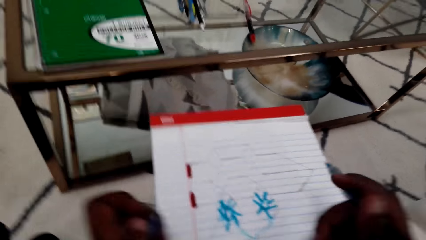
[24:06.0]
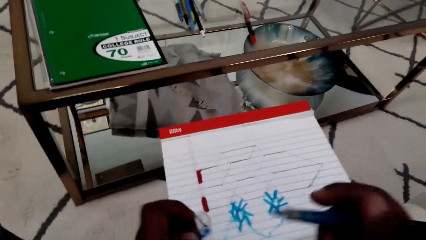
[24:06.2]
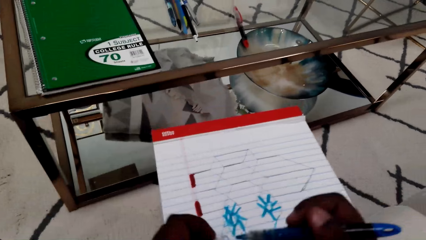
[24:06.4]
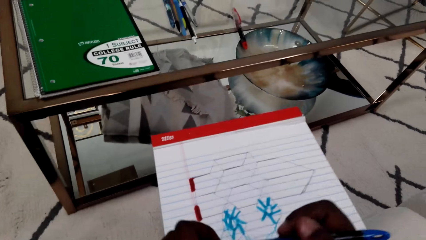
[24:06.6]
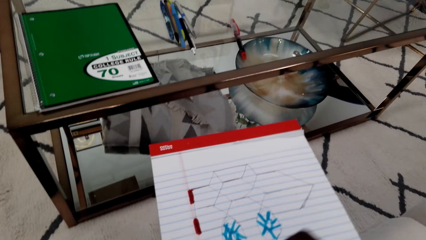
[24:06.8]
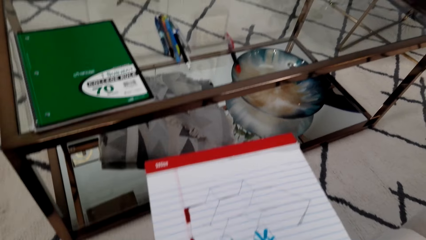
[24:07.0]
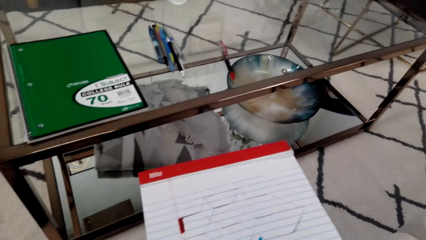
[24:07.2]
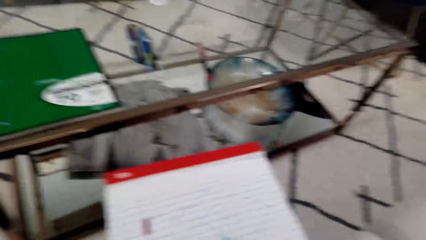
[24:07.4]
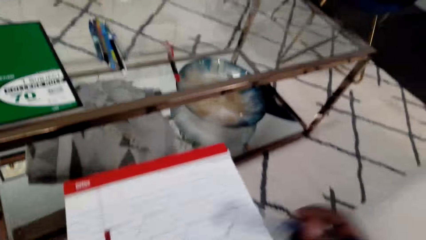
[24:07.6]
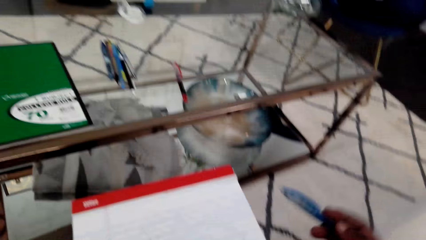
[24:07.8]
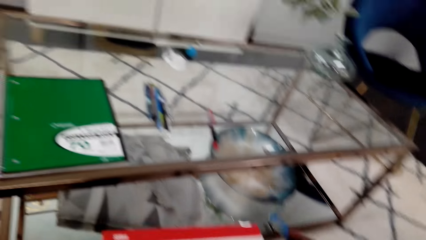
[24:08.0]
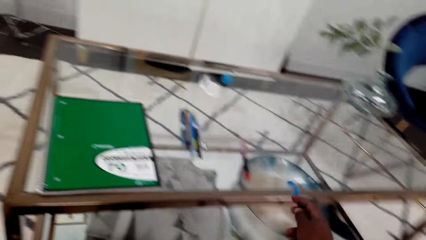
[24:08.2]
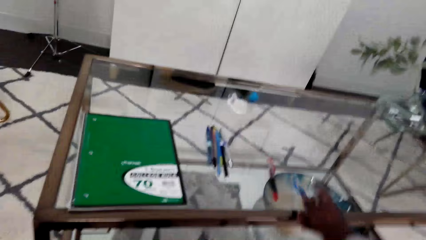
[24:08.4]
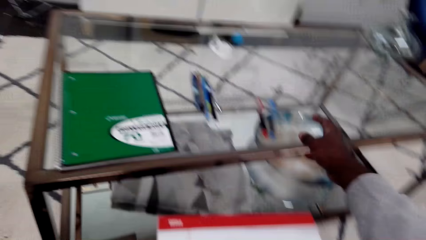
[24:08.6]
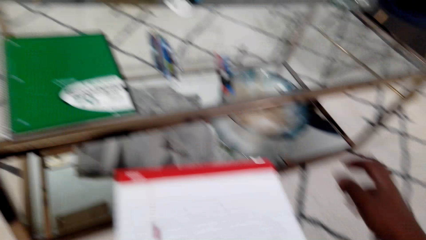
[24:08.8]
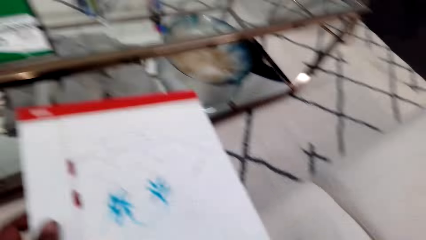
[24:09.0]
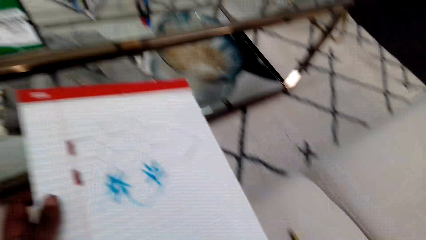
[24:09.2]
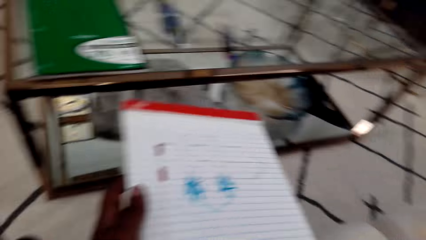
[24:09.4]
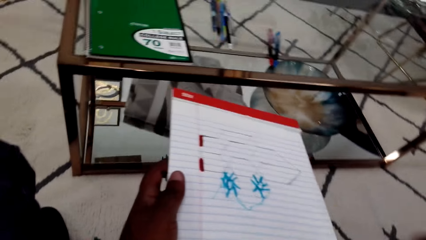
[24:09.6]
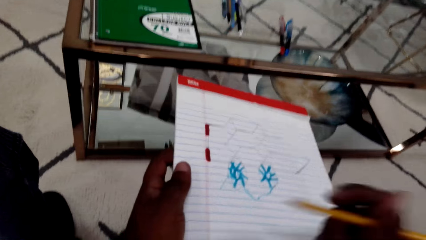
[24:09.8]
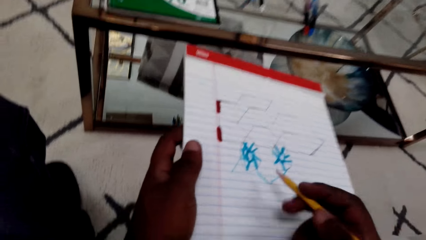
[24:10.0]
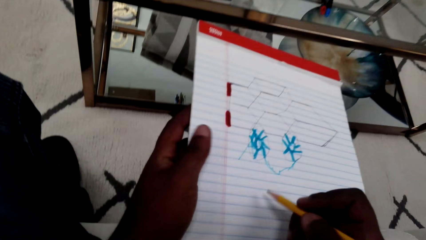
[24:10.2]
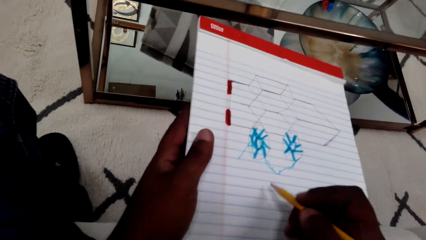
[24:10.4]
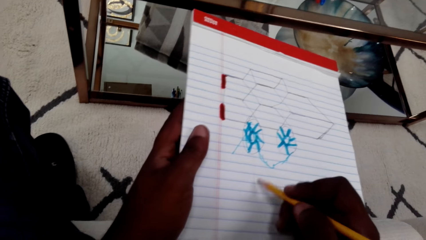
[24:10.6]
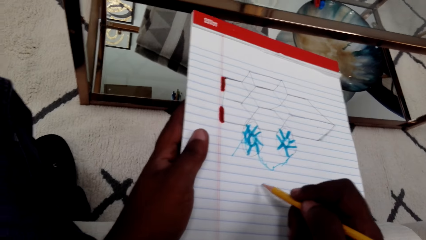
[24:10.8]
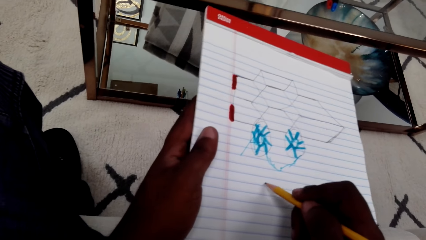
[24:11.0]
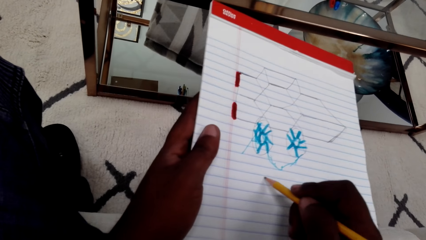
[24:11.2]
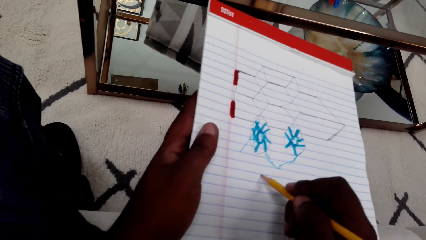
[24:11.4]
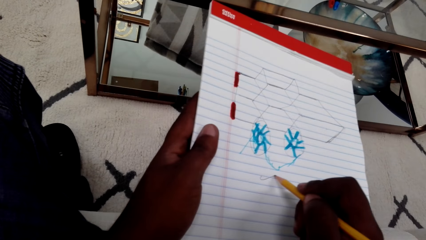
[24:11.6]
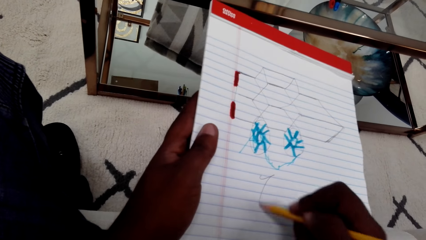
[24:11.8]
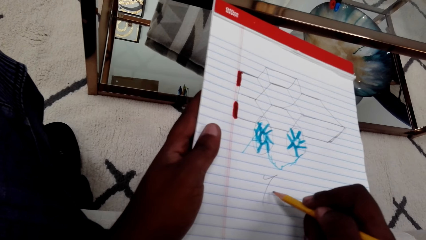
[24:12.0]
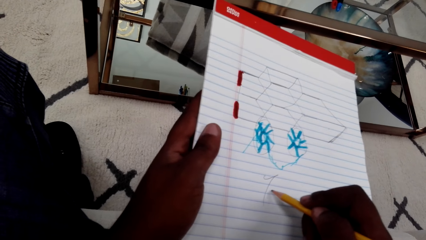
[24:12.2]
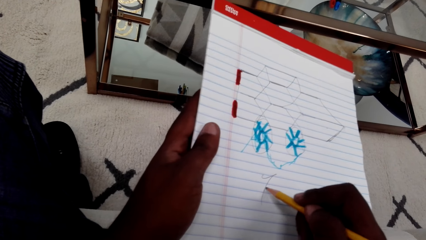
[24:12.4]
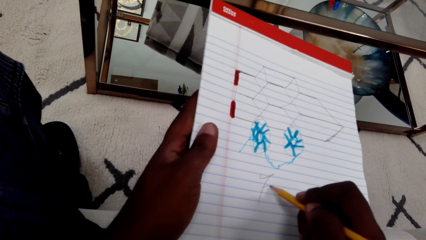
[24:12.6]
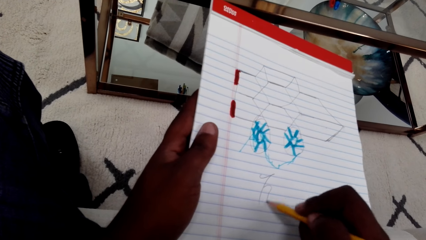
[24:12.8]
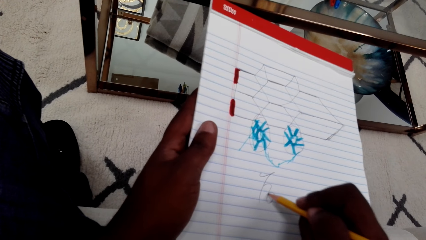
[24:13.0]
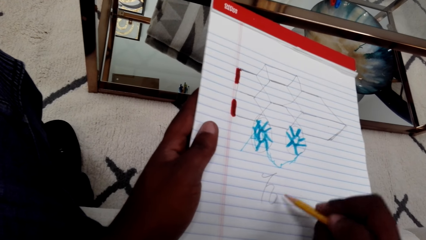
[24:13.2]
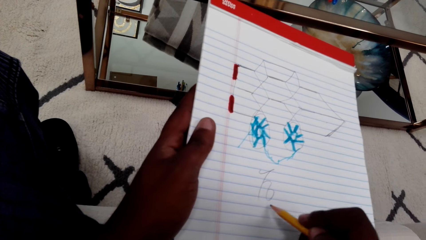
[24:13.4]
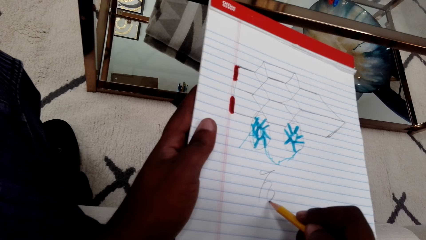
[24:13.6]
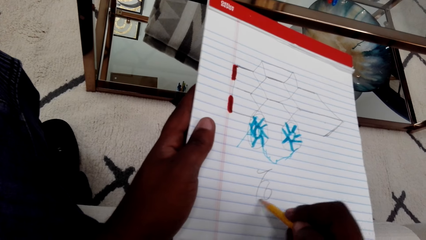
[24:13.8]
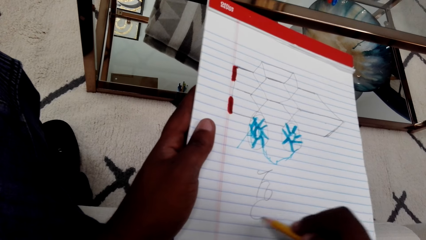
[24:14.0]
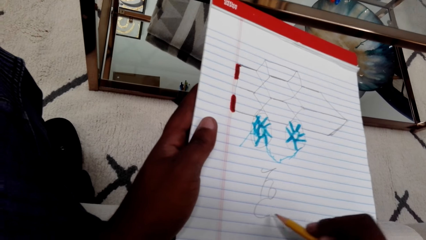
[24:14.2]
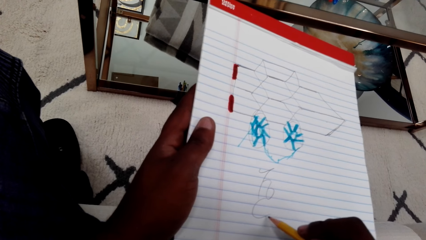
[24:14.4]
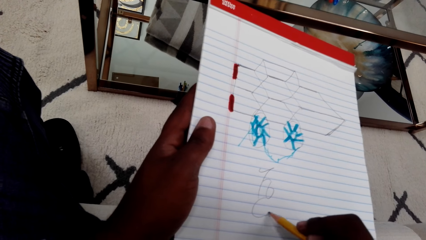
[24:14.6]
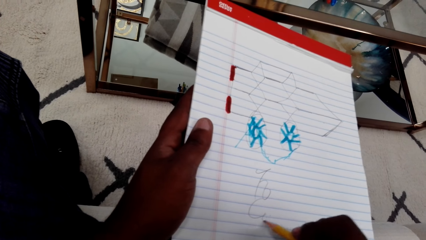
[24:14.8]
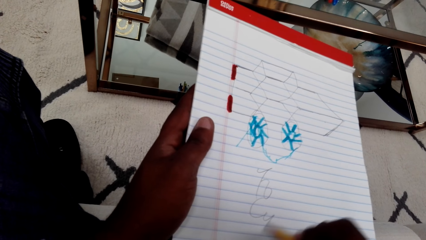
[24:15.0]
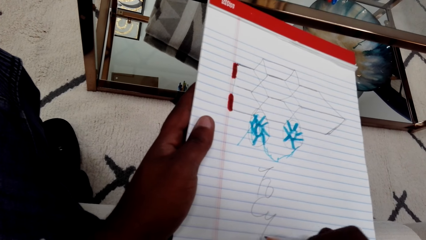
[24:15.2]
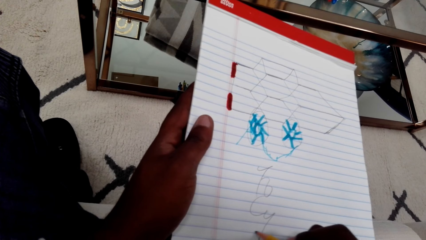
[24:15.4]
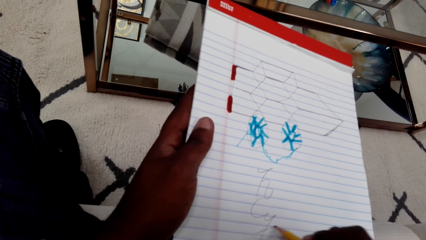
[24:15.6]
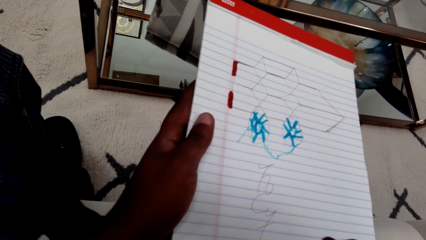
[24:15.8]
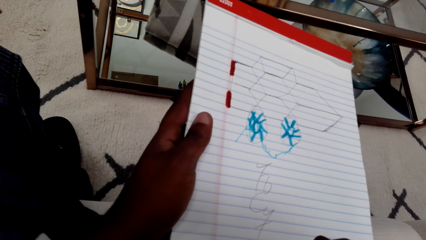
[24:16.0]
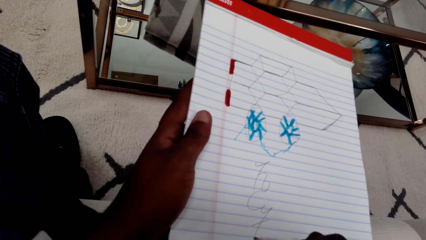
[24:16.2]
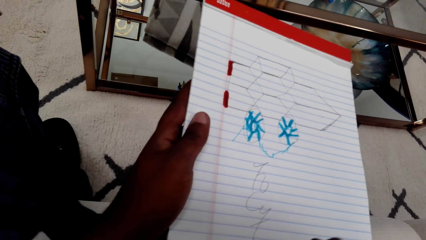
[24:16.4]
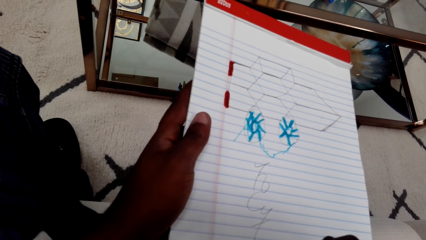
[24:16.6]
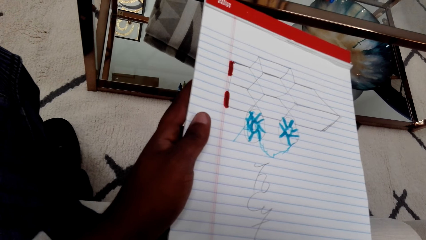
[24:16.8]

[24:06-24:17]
The camera wearer closes the marker pen with a lid. They put the marker pen on the table. They take a pencil. They draw on the paper with the pencil.

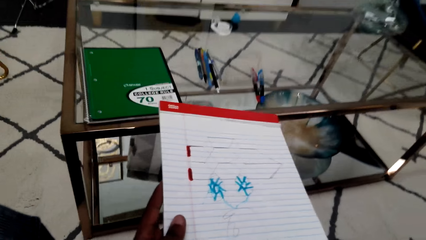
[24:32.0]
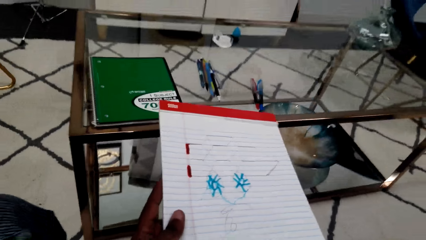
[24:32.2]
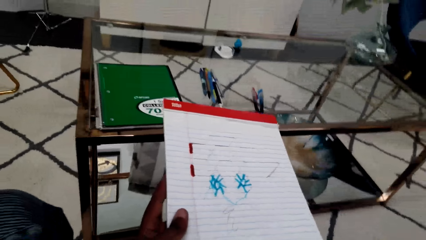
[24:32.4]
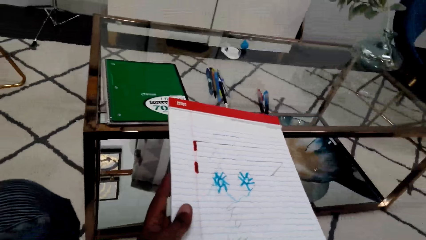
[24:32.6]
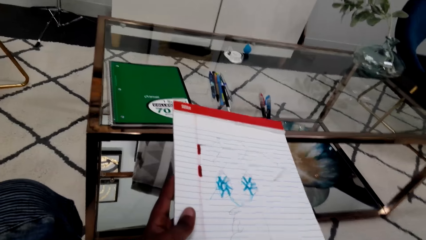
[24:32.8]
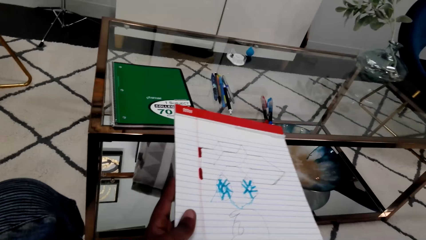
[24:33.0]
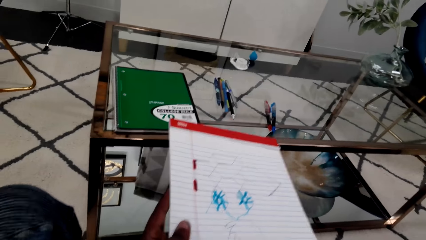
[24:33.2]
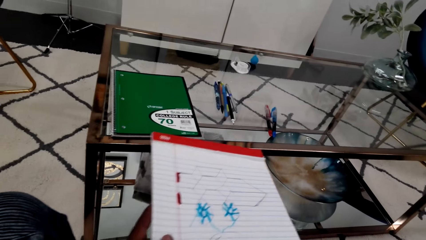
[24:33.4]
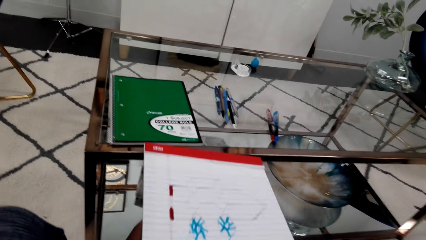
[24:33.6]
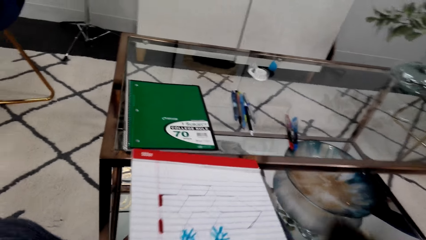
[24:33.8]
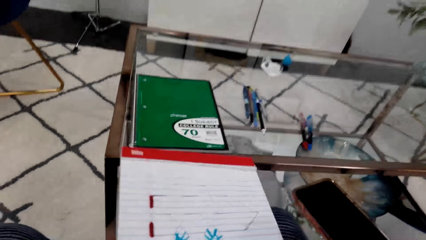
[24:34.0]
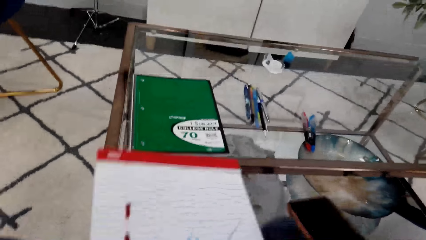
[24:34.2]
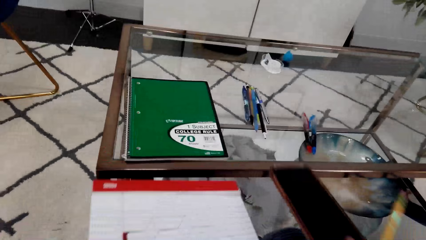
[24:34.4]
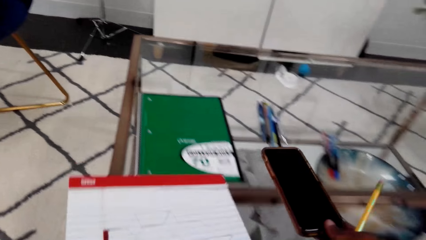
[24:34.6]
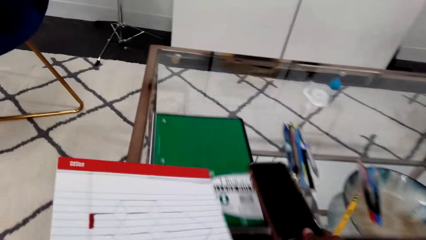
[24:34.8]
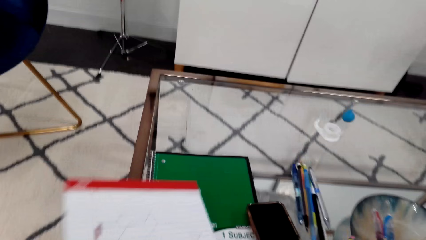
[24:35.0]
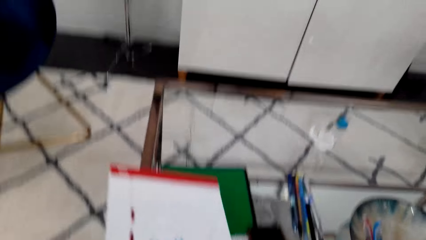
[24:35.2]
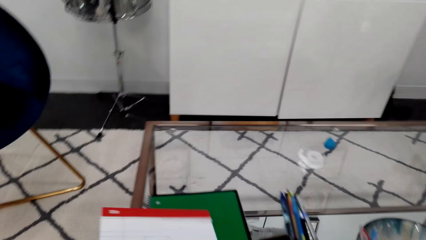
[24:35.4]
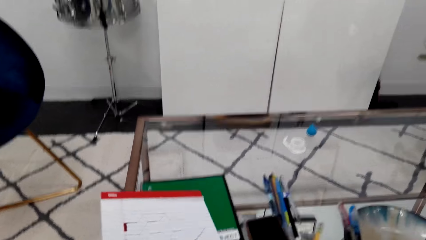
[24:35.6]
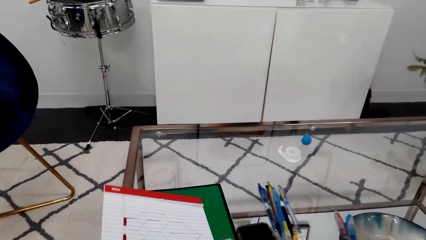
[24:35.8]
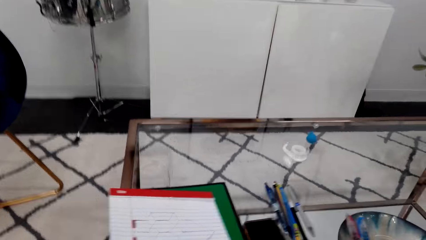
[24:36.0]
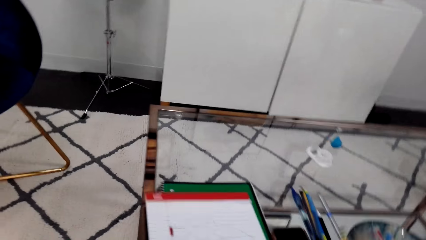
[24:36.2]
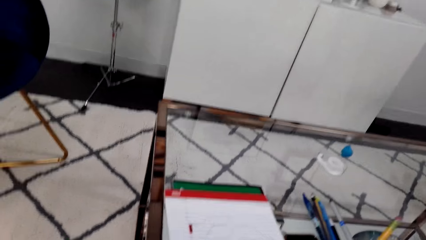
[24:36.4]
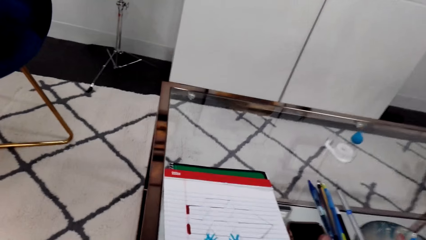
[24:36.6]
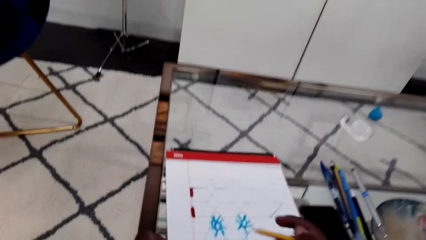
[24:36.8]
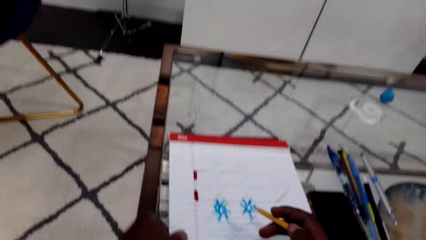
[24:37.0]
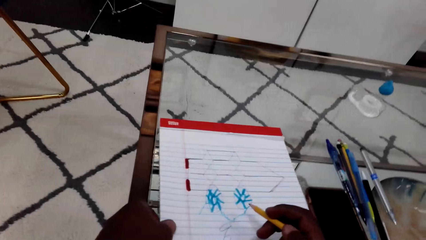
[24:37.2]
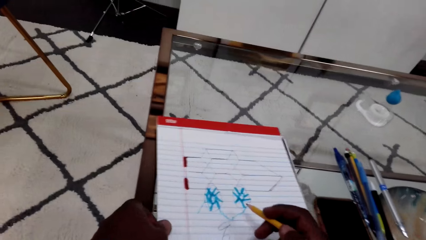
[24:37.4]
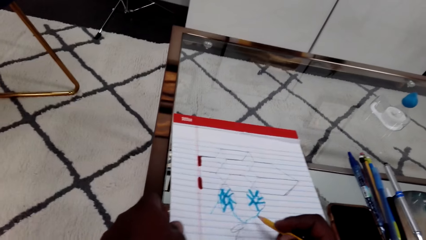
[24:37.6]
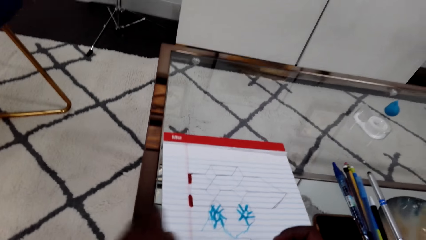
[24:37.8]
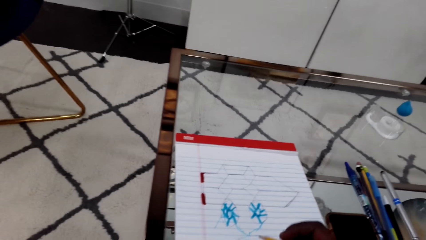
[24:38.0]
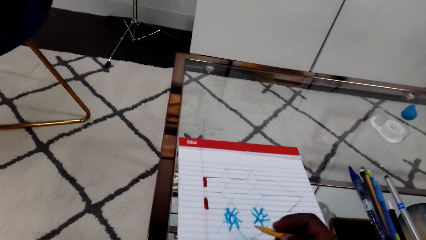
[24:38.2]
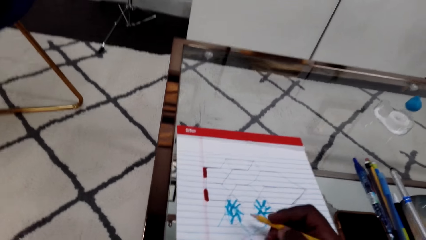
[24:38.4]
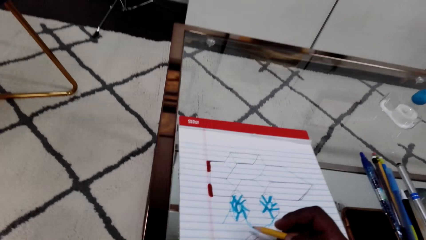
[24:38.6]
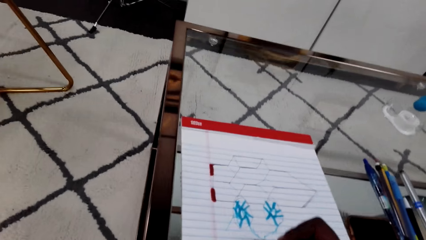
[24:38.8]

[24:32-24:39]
The camera wearer puts the pencil down. They take a phone. They check the phone. They put the phone on the table. They put the art book on the table.
